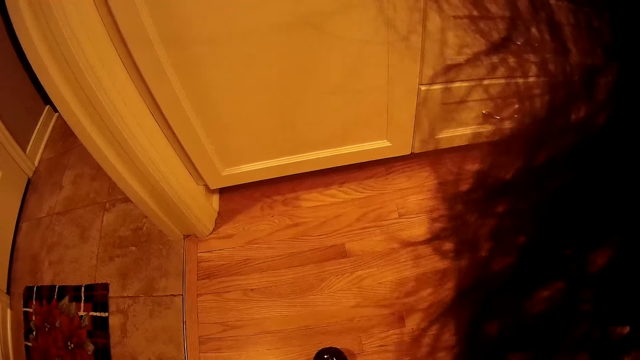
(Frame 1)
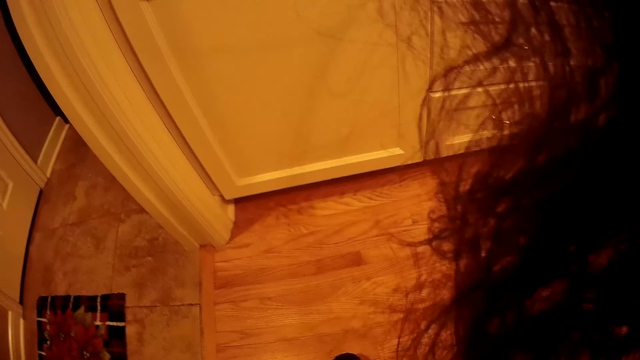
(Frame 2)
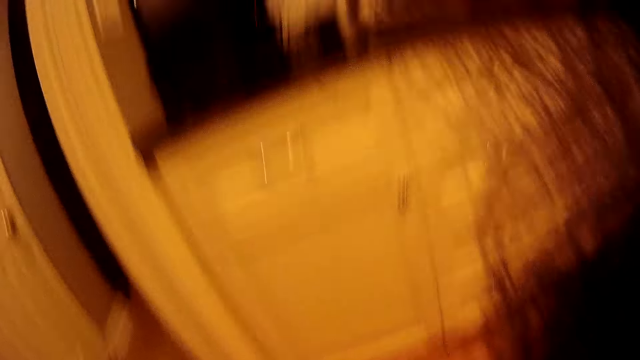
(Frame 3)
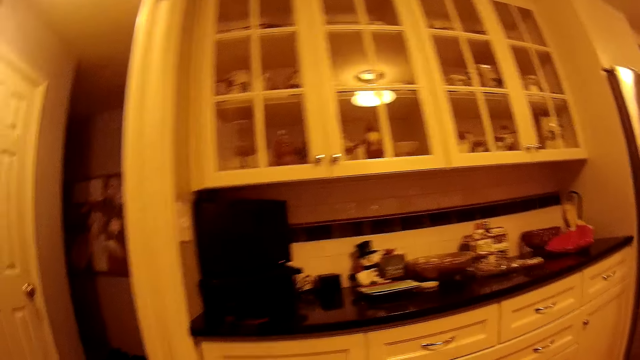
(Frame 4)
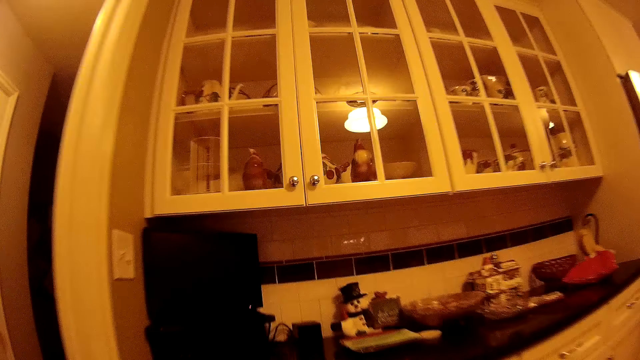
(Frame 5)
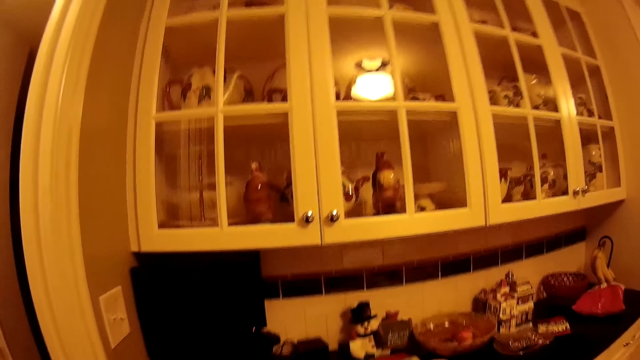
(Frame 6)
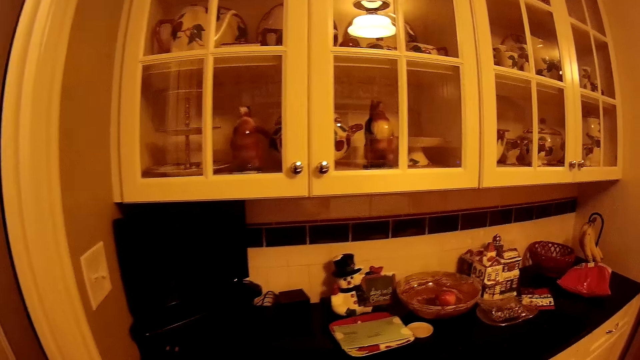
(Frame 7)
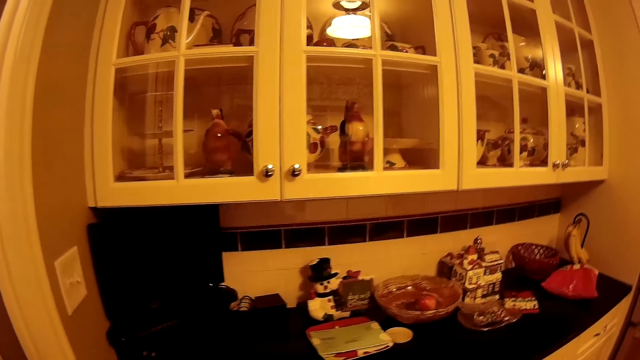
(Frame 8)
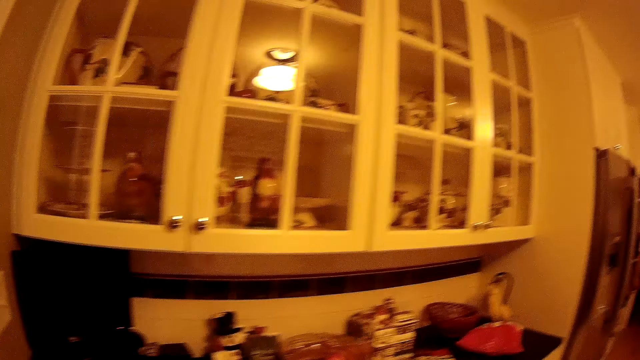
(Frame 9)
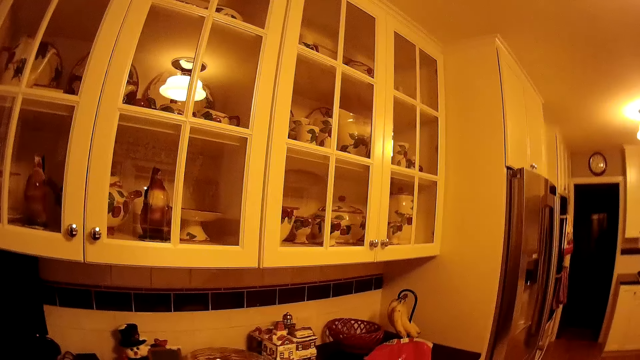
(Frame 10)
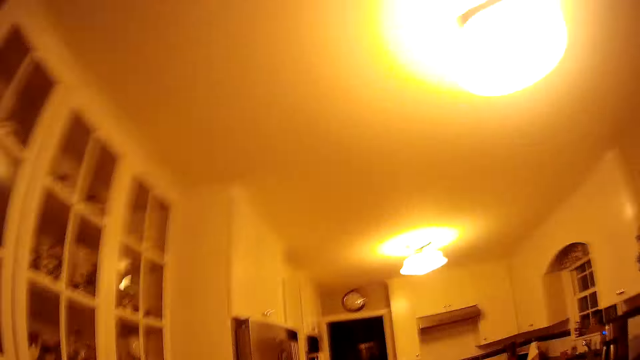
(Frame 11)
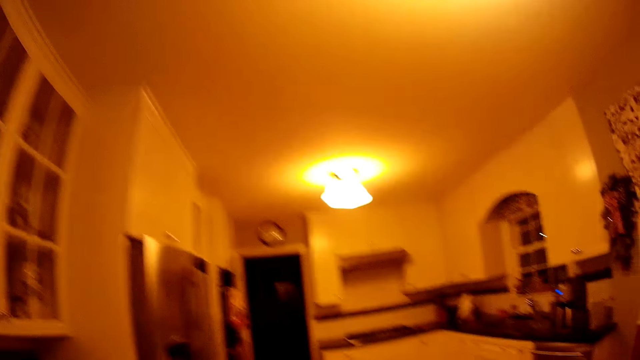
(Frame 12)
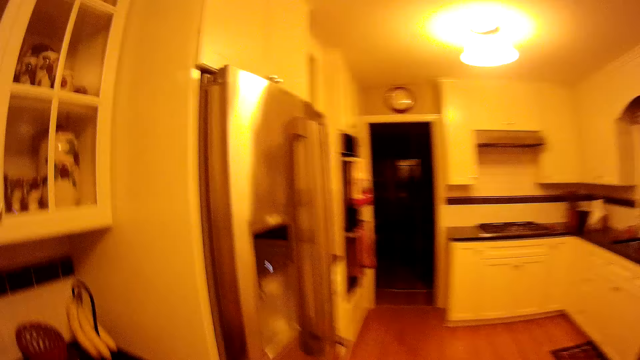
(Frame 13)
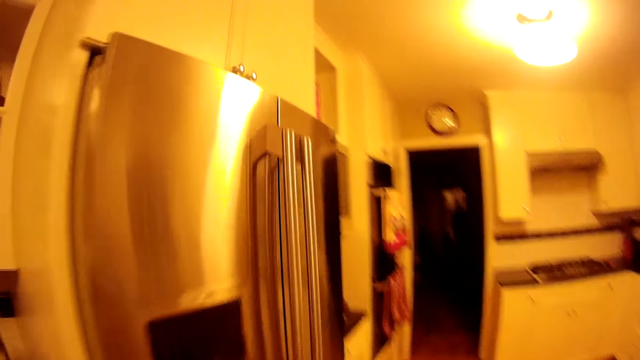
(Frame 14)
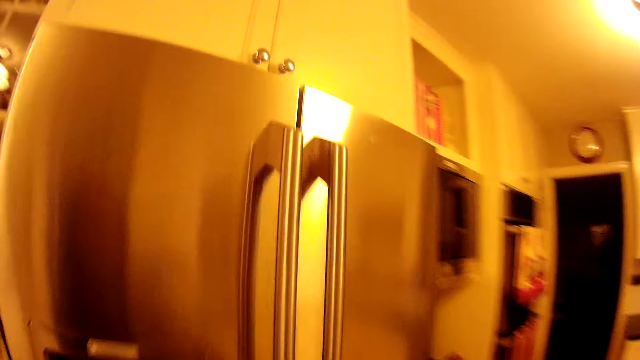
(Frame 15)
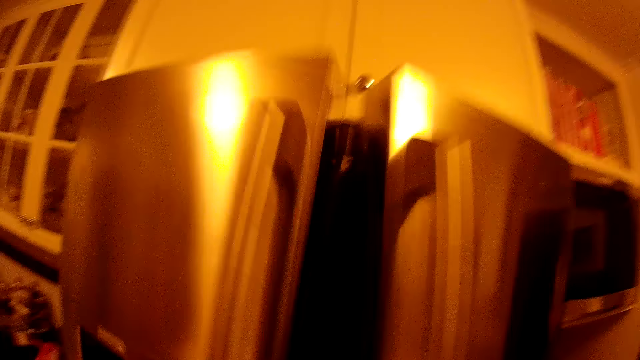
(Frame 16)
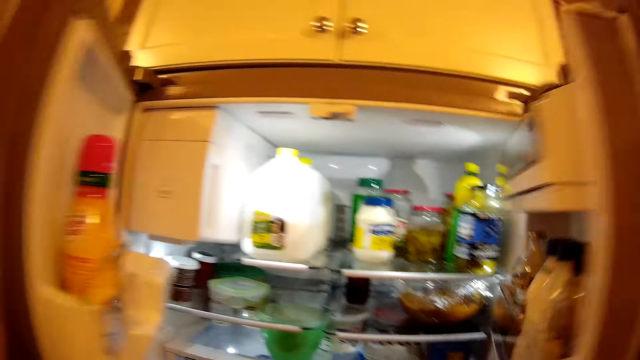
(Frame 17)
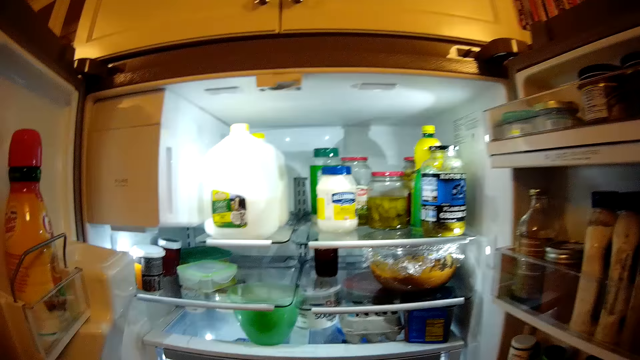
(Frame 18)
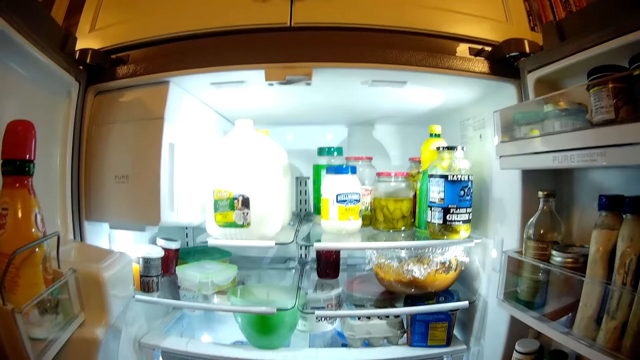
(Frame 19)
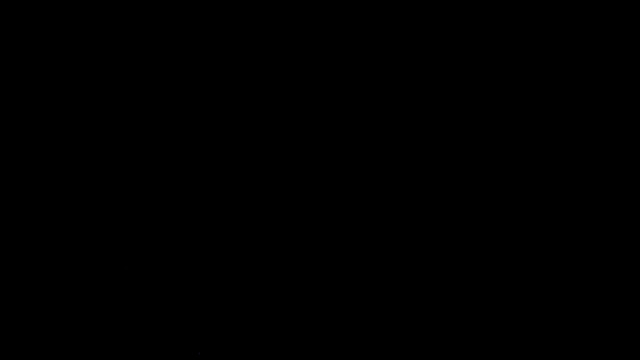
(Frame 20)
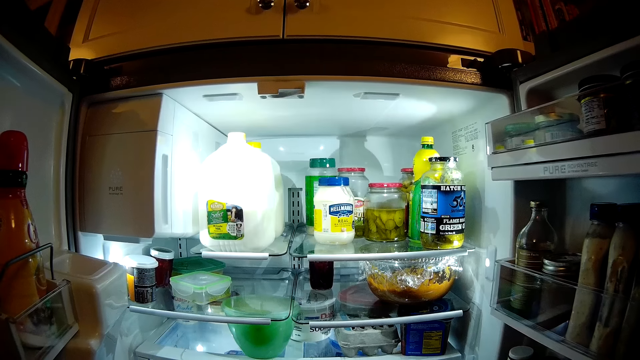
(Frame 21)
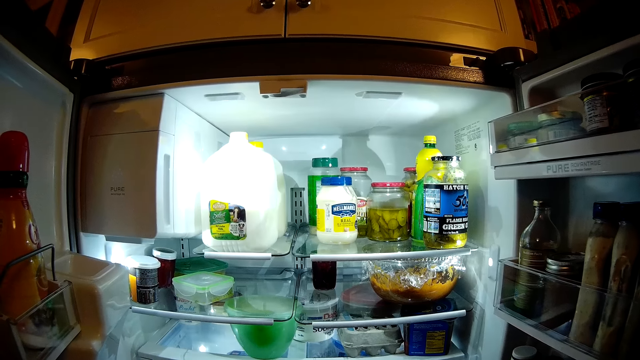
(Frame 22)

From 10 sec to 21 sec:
The camera wearer looks up. They walk. They open a fridge with both hands.

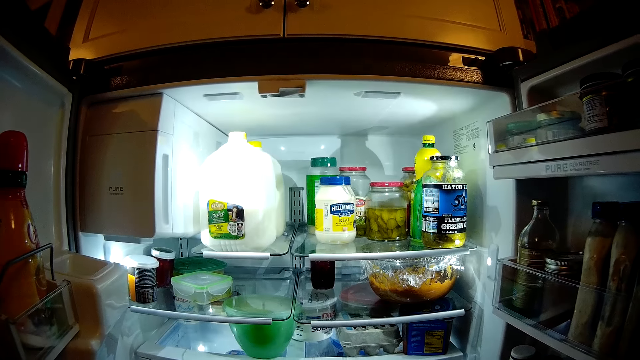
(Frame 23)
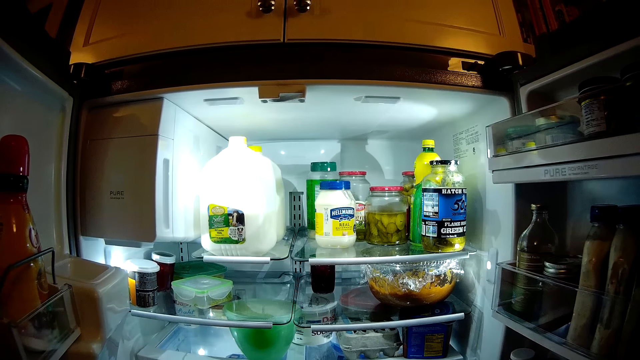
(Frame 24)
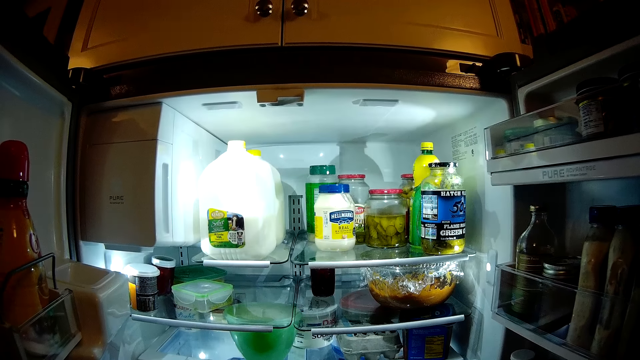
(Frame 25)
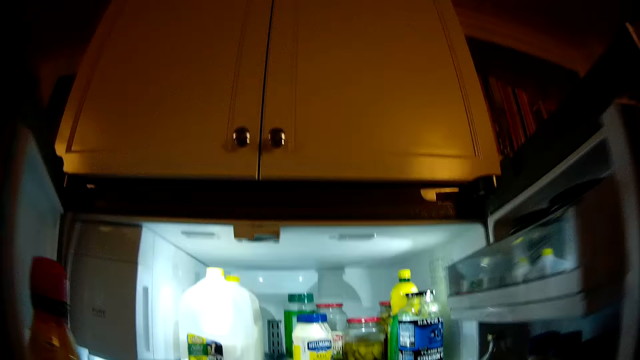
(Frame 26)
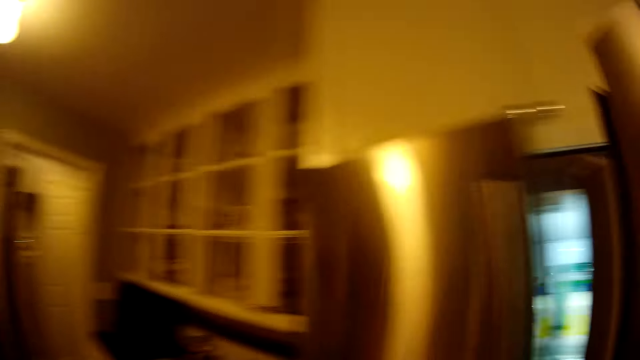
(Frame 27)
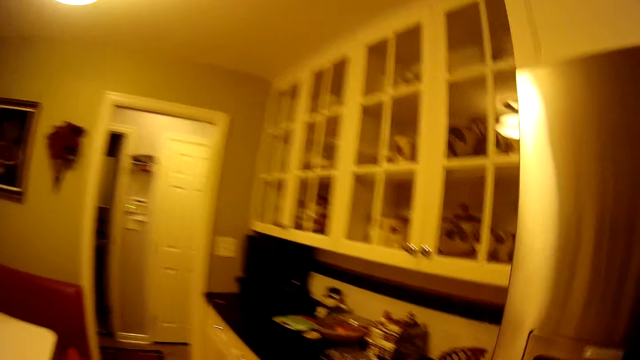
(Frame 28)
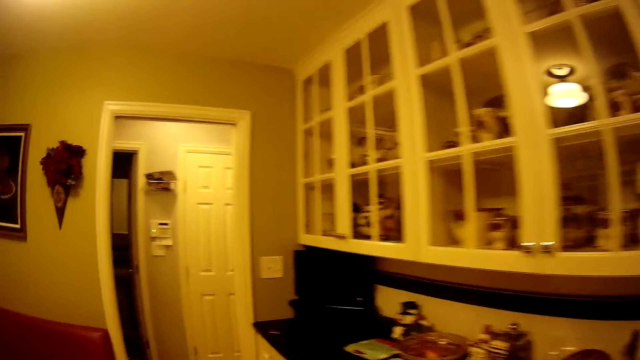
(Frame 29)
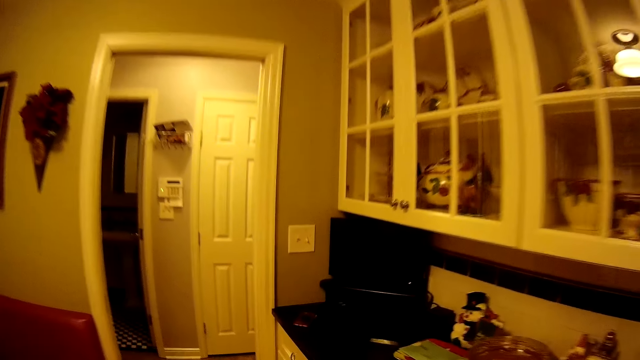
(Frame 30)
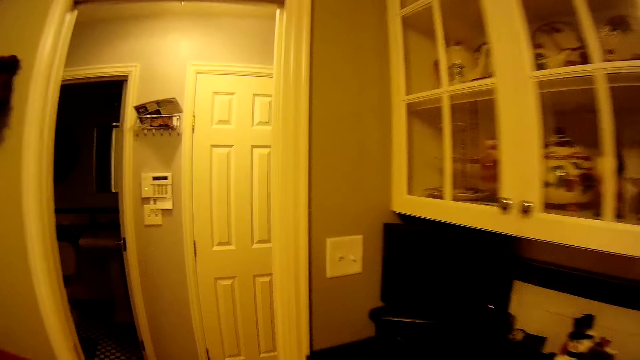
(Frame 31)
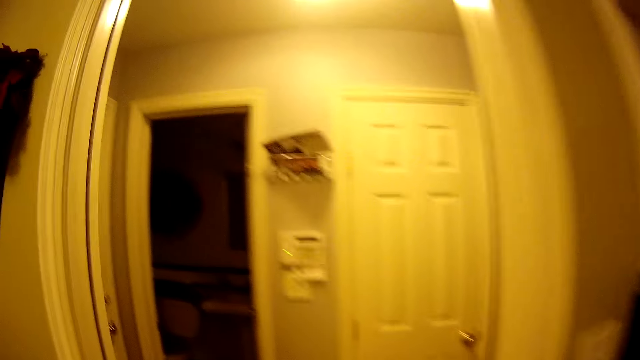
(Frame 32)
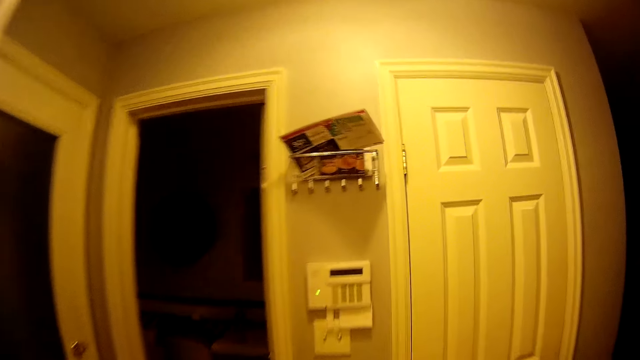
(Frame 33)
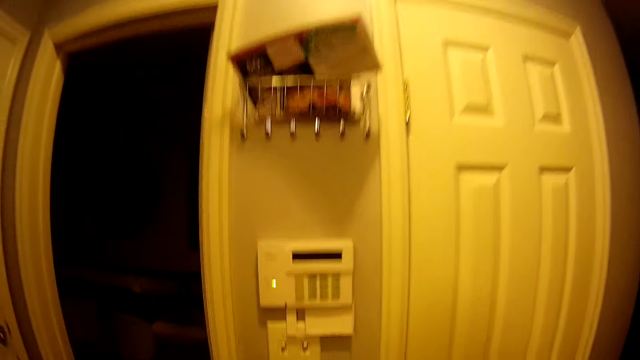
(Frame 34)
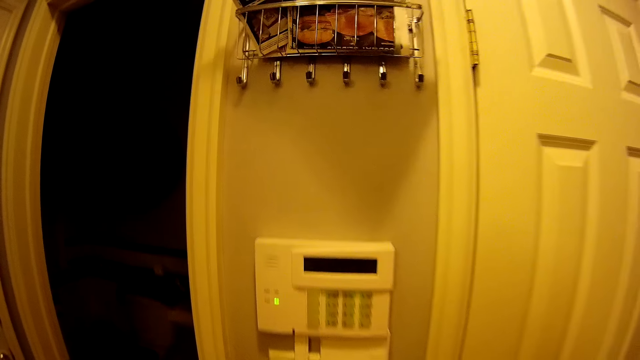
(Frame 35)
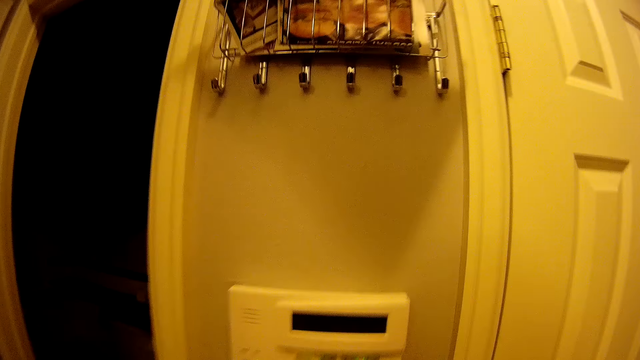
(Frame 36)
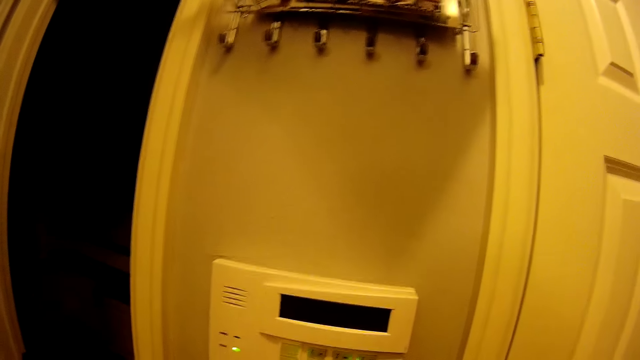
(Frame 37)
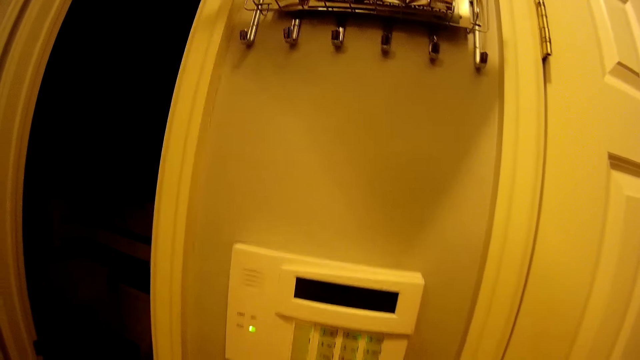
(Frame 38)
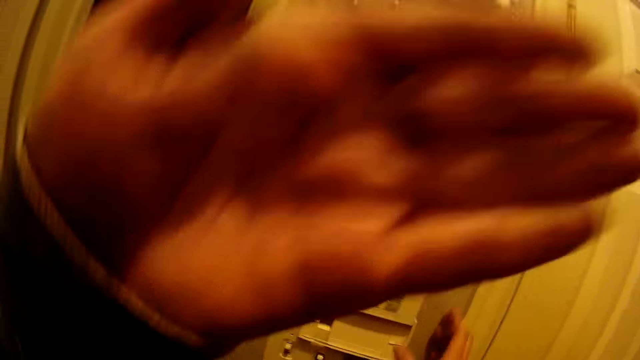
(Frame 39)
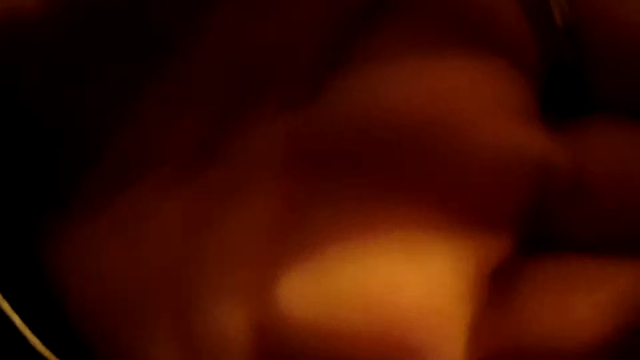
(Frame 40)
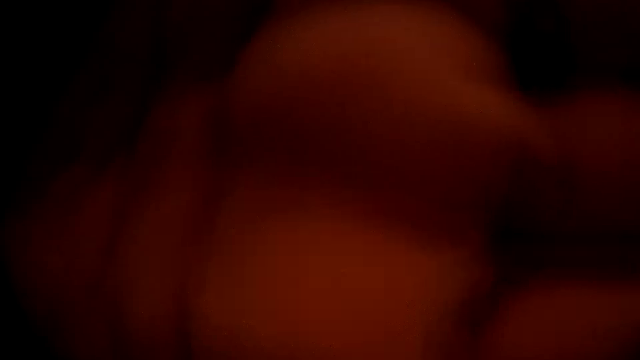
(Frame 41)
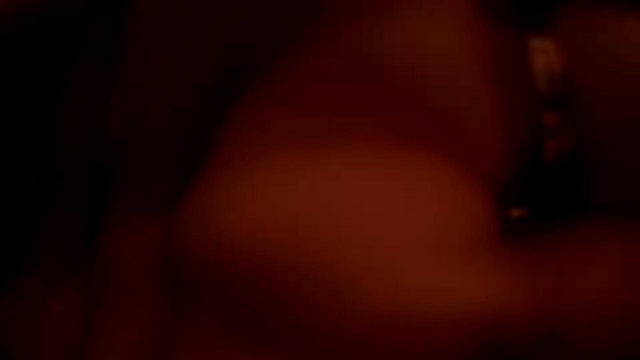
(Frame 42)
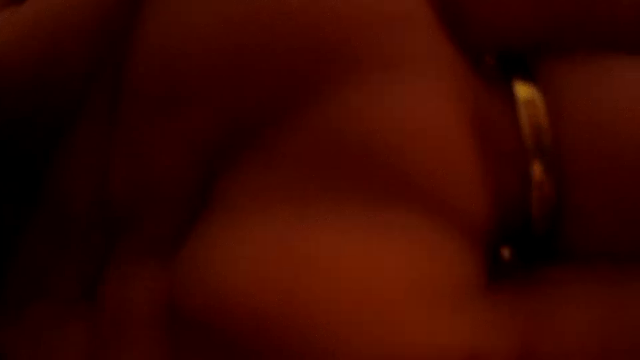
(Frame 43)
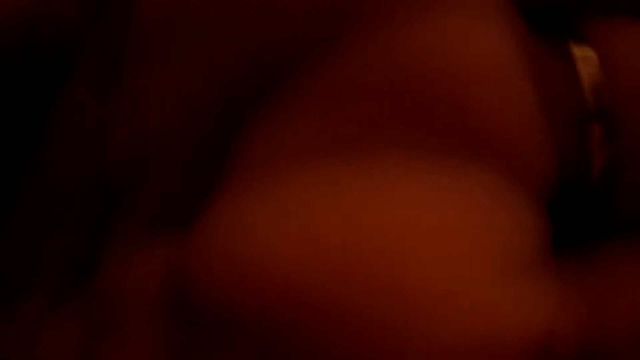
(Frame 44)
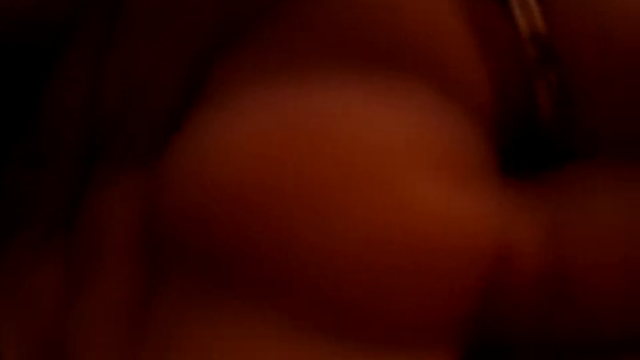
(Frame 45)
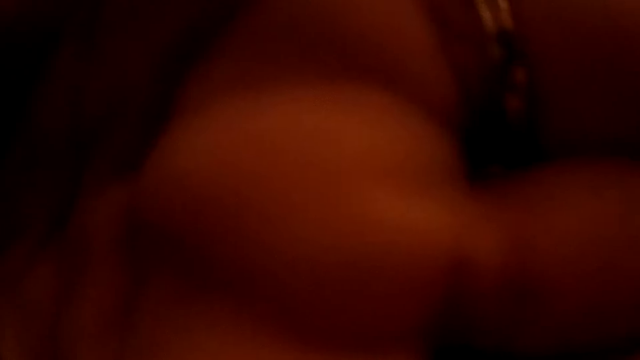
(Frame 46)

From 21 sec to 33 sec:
The camera wearer closes the fridge. She walks towards the security system. She blocks the camera with her left hand.
